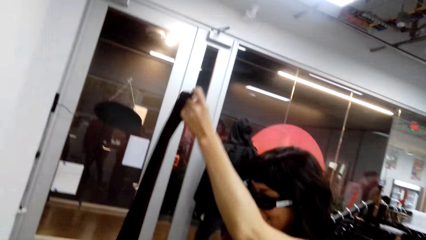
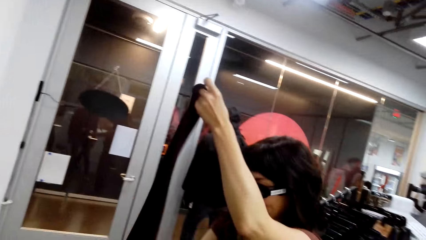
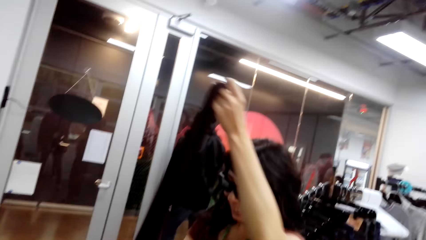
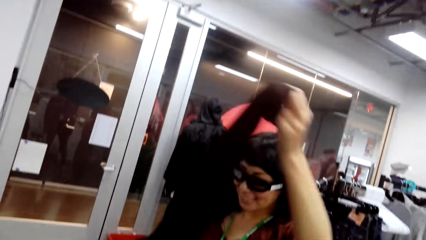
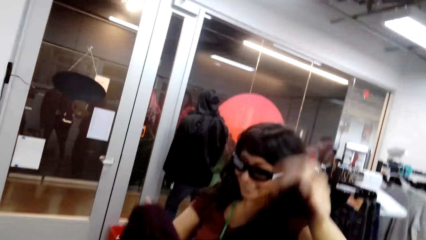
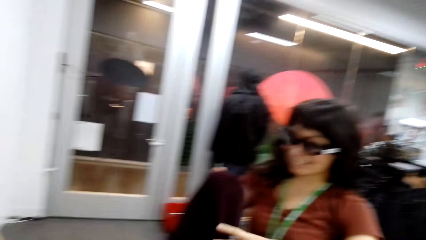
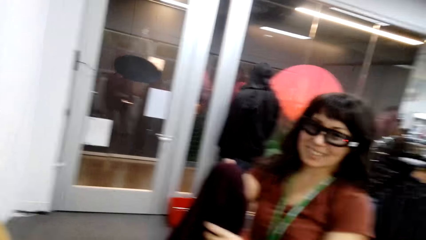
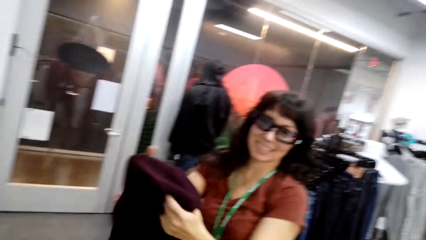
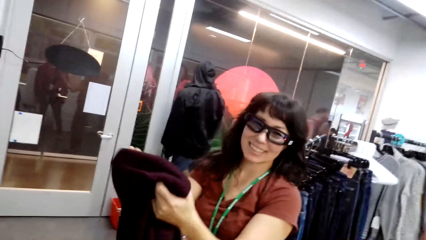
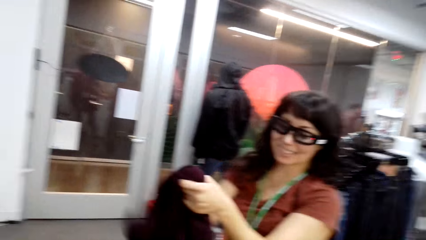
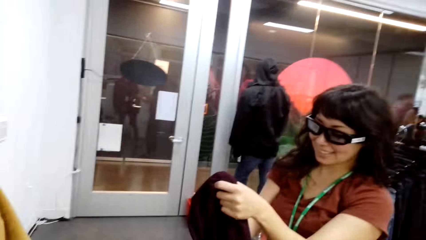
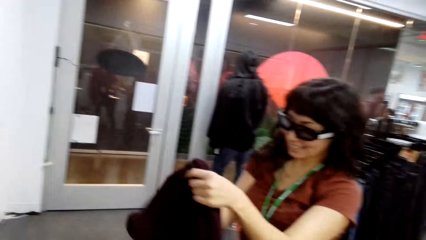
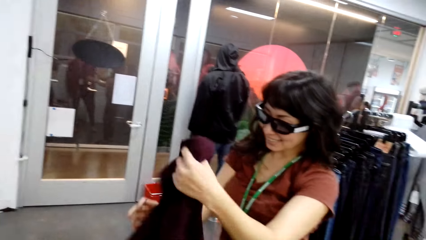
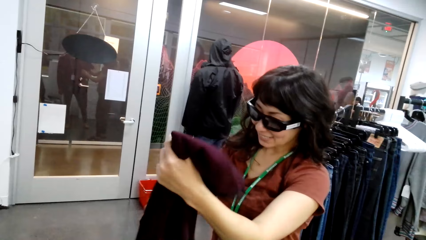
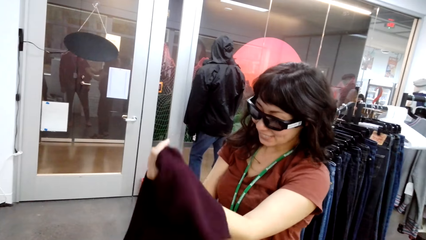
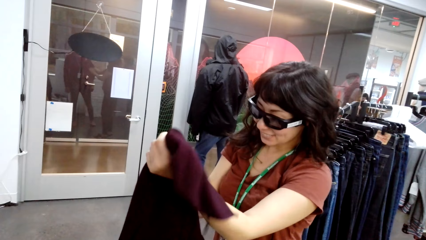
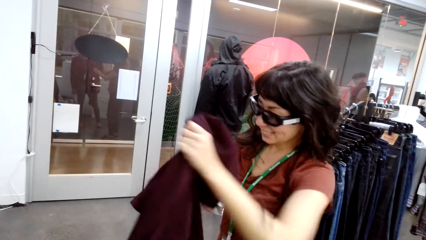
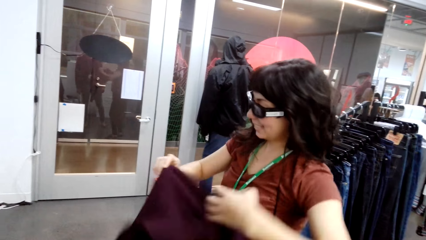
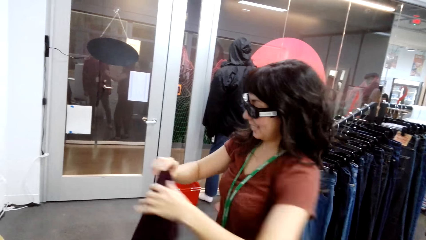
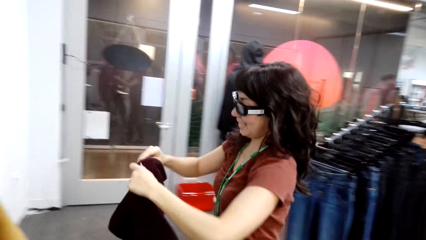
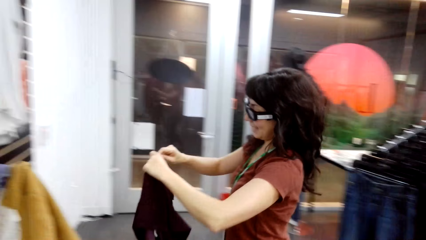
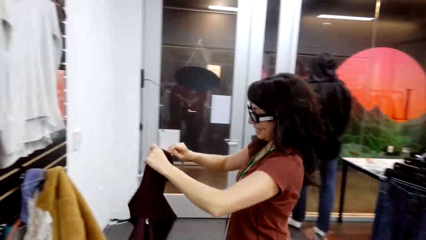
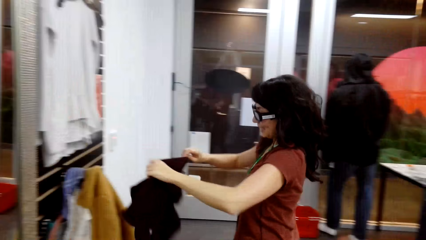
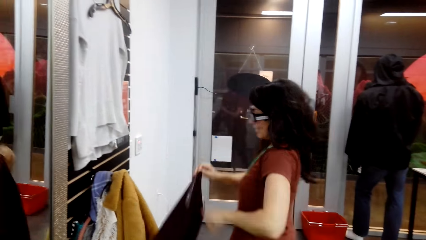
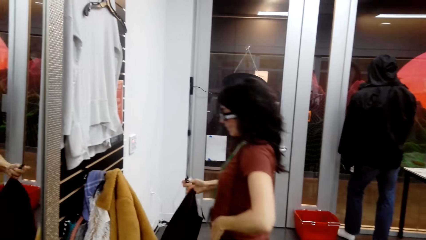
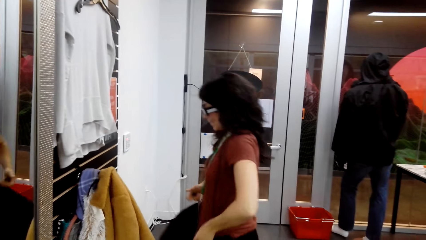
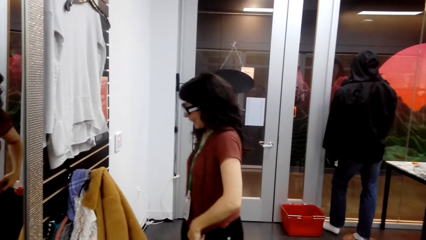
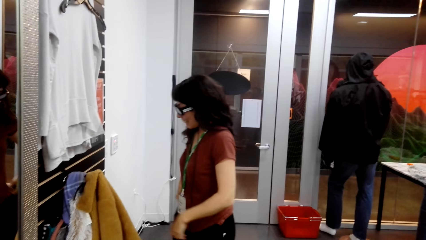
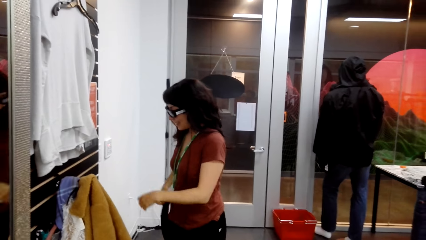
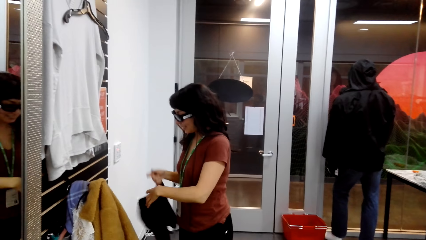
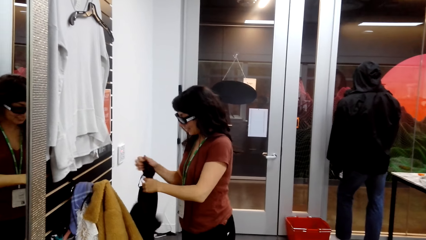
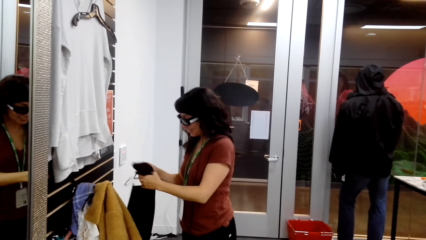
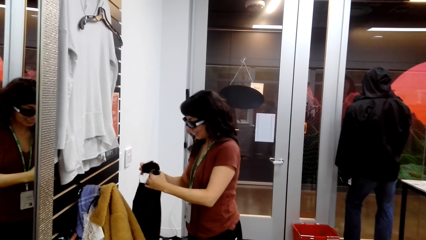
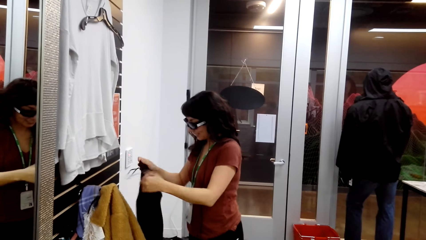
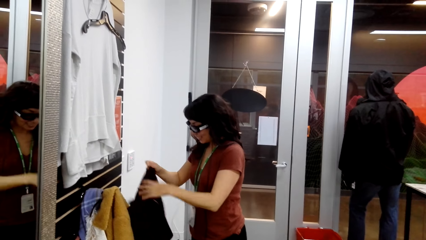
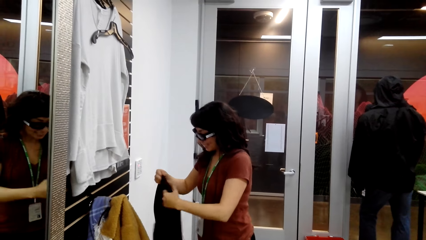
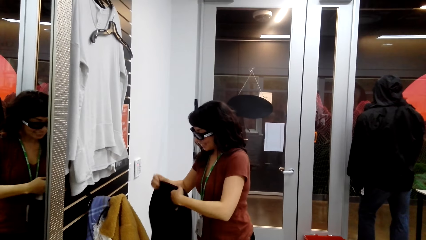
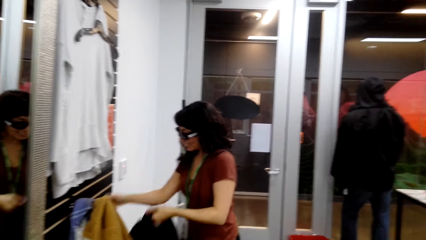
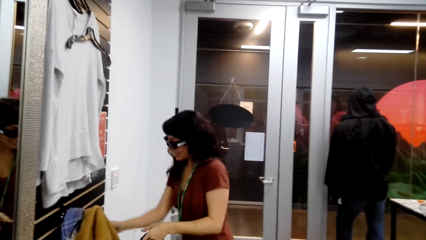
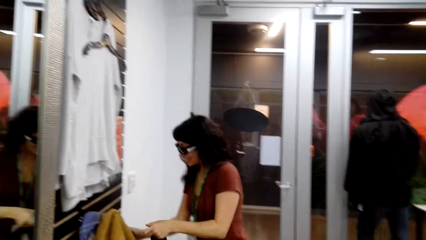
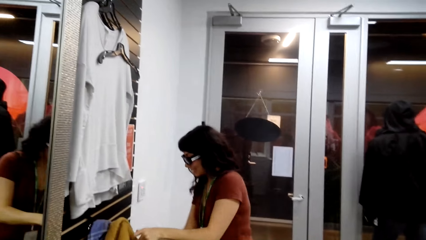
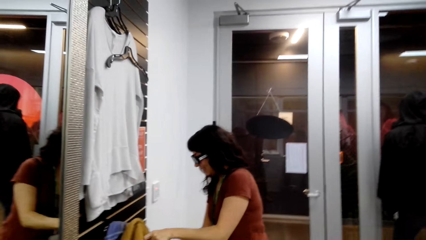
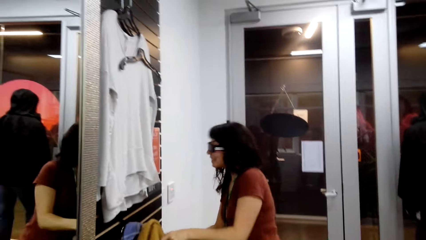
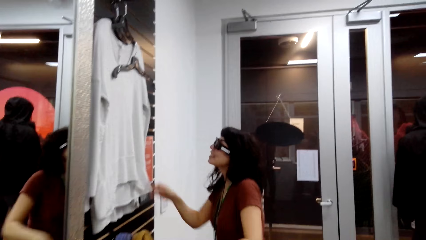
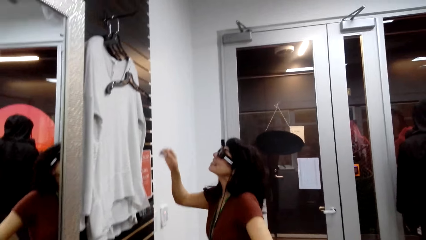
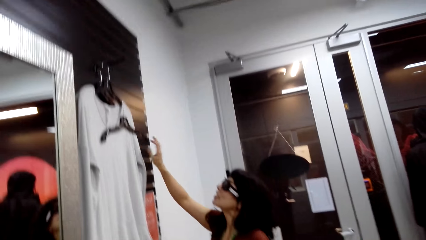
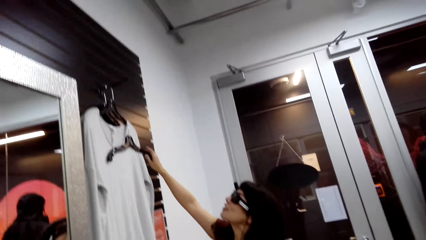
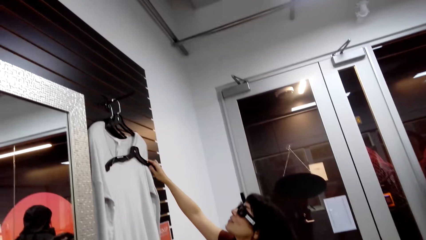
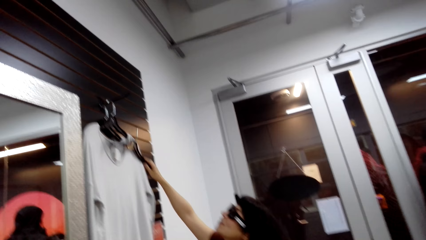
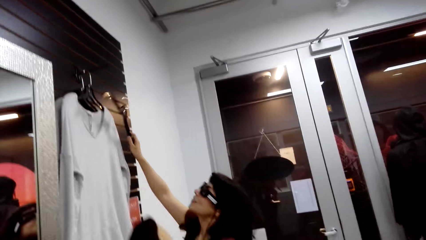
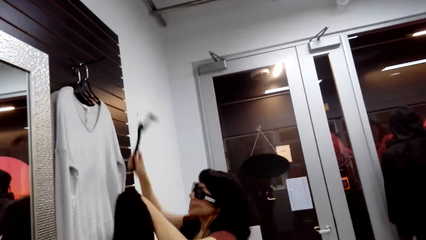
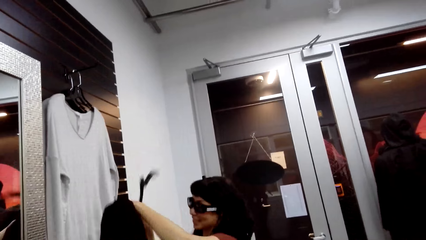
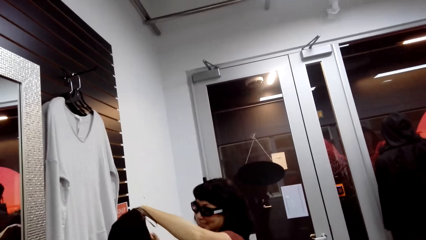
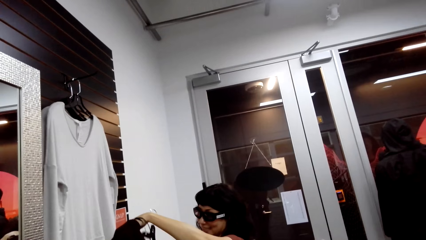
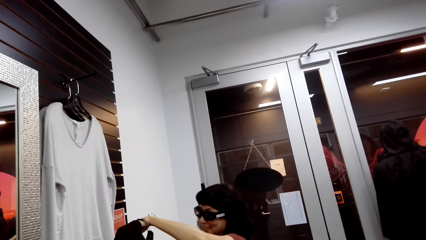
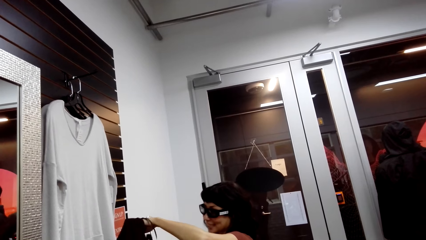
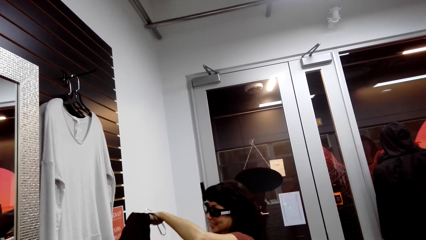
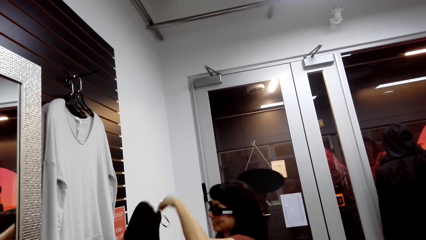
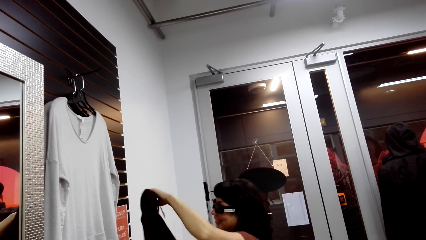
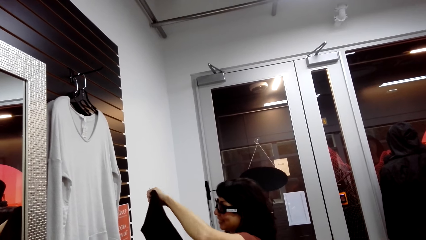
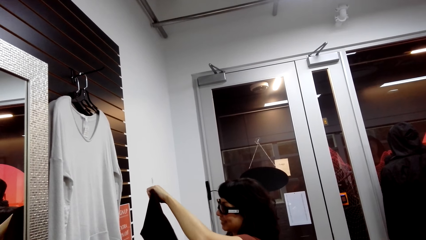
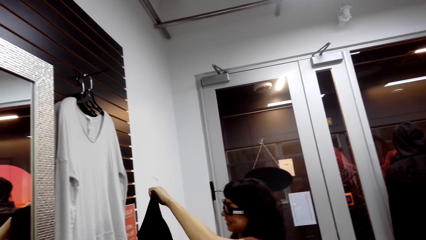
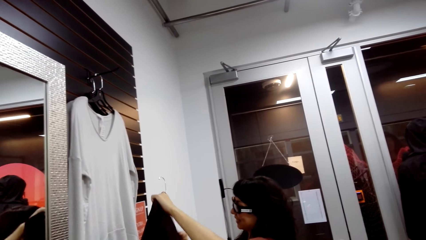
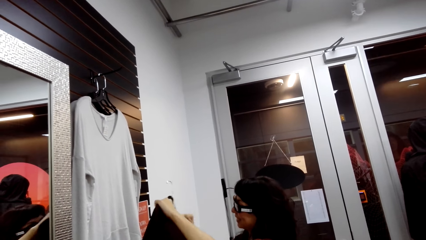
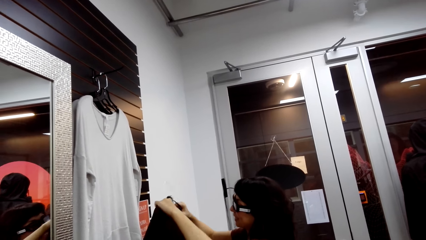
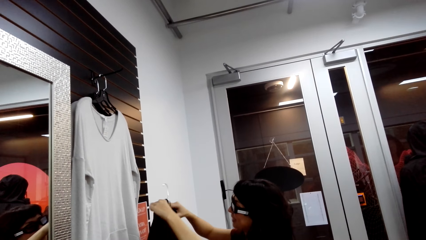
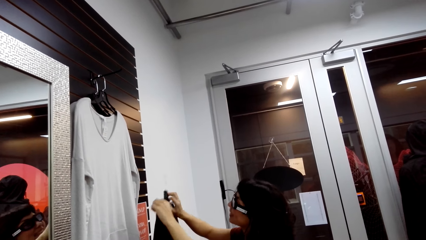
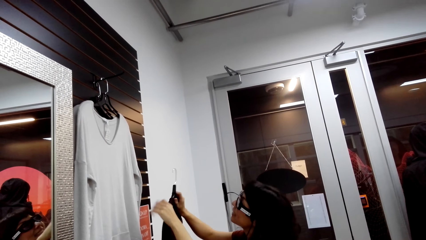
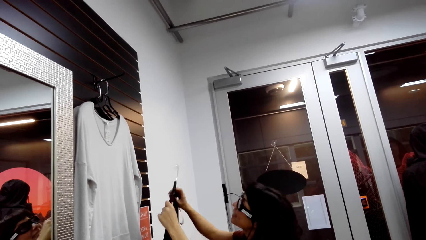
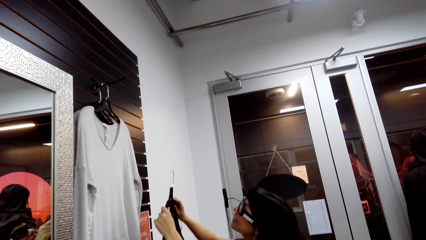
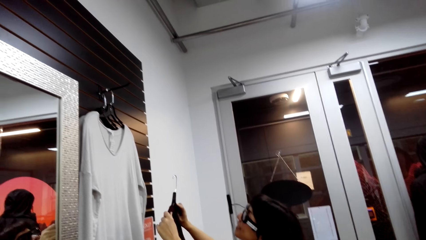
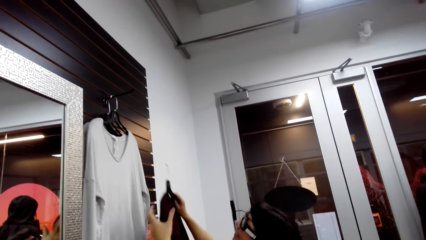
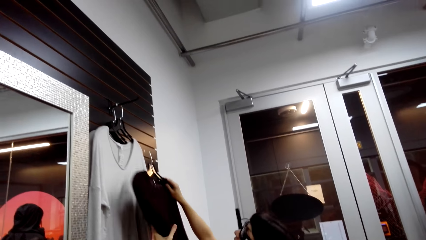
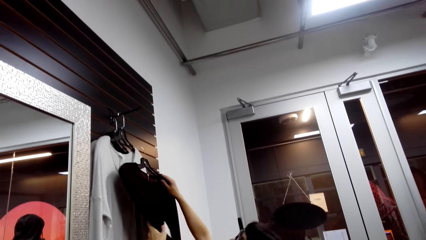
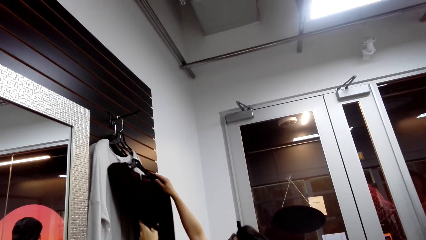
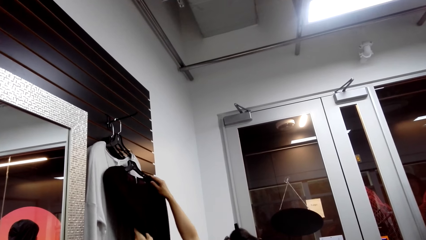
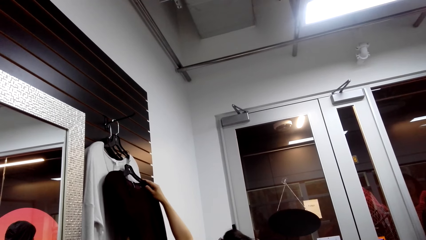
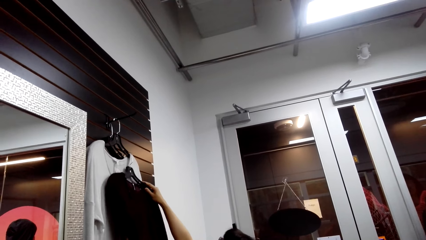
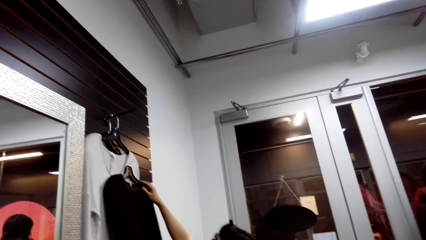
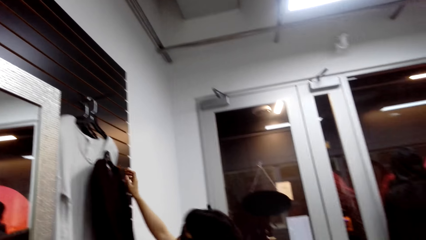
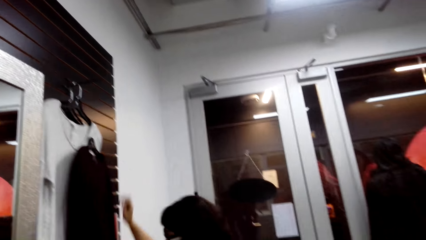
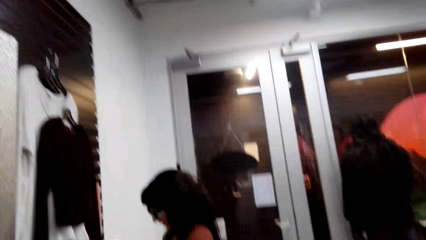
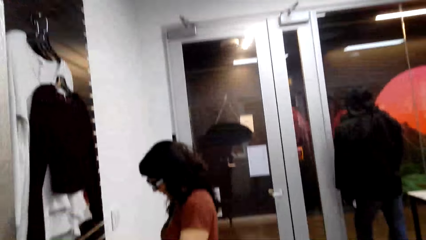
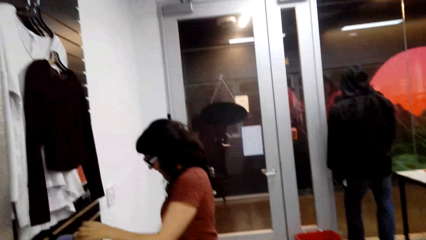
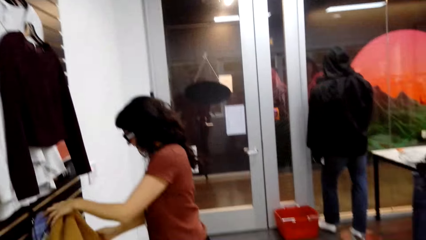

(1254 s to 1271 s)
A woman holds a sweater with her hands. The camera wearer takes the hanger from the top. The woman takes the hanger, puts the sweater on the hanger, and hangs the sweater on the top with the hanger.
